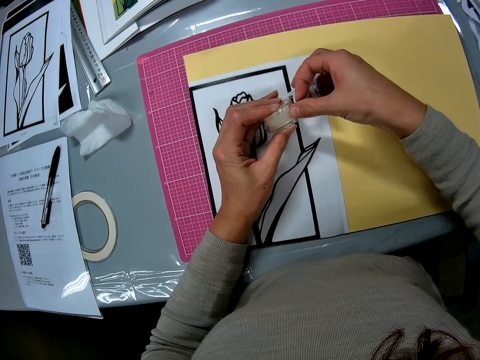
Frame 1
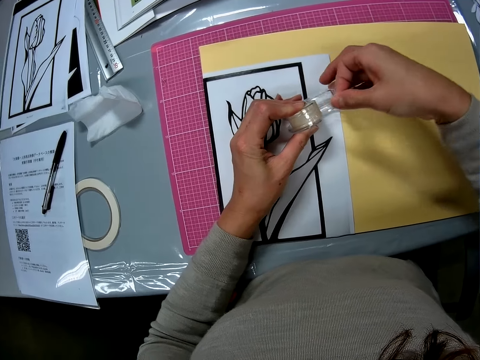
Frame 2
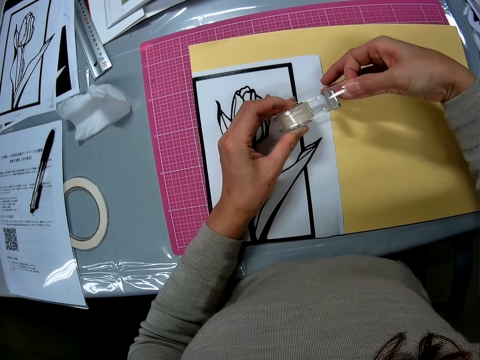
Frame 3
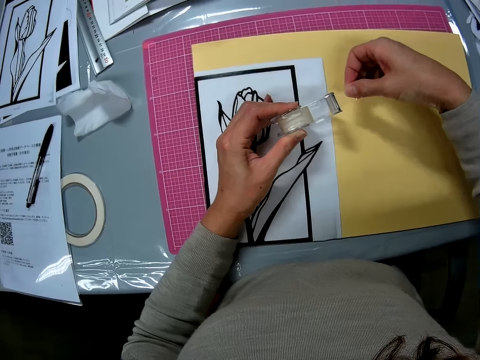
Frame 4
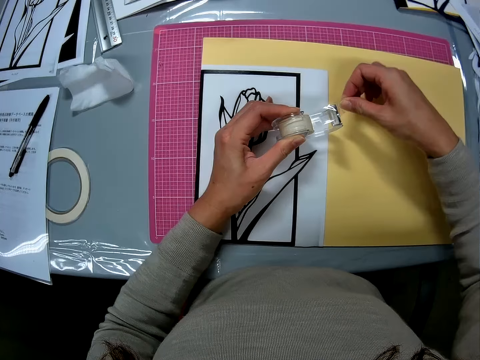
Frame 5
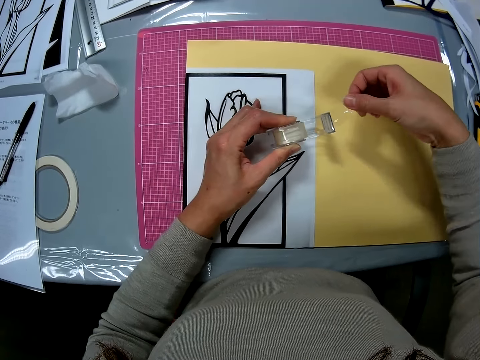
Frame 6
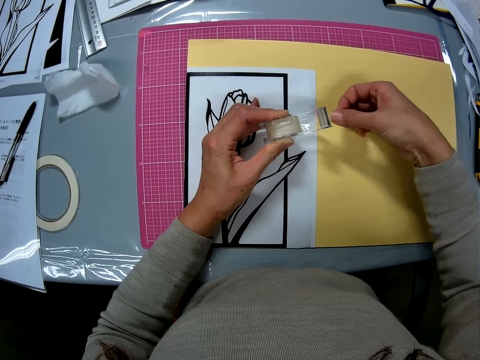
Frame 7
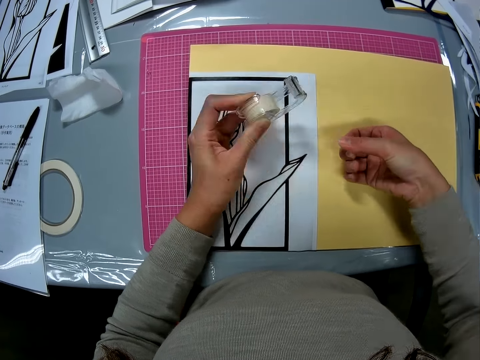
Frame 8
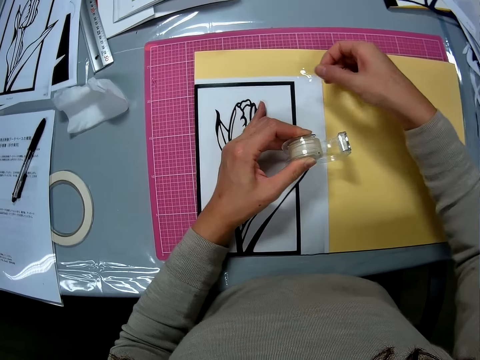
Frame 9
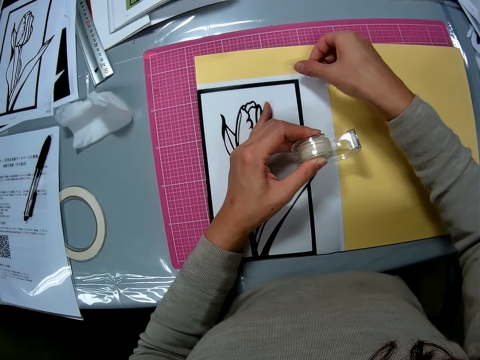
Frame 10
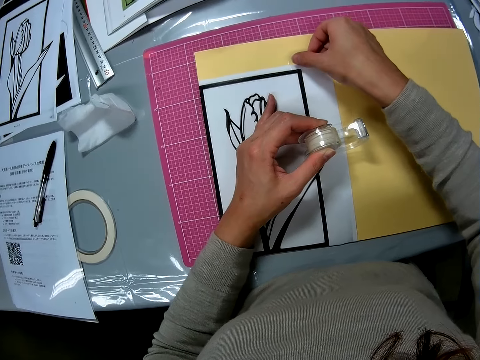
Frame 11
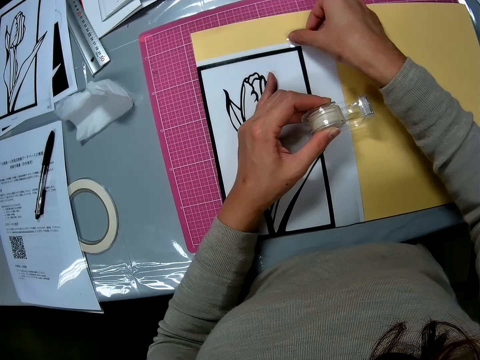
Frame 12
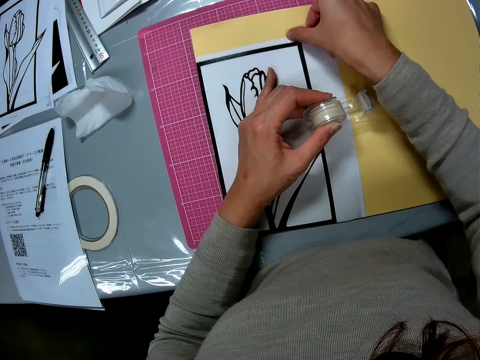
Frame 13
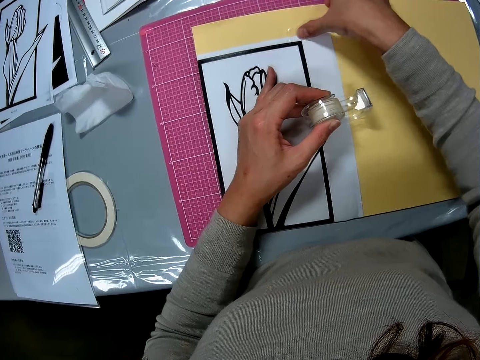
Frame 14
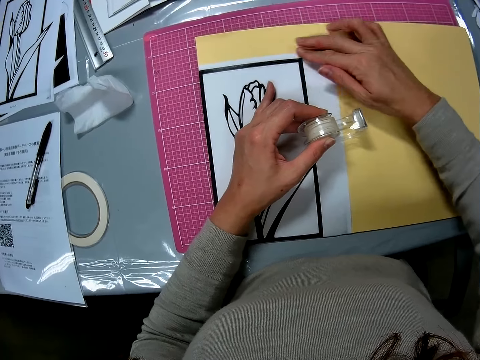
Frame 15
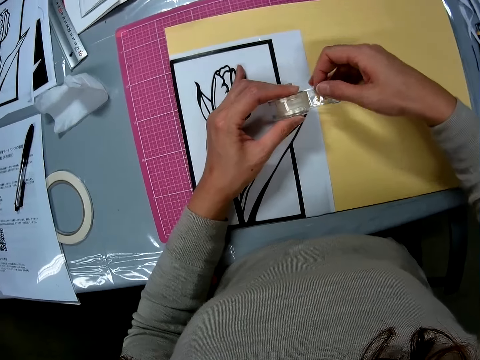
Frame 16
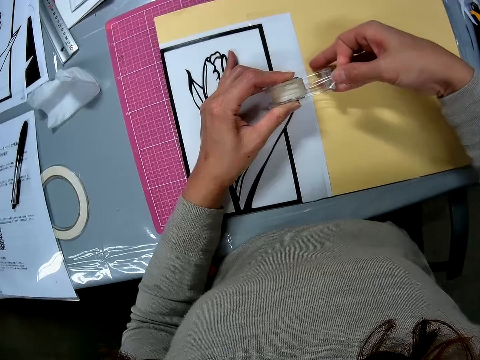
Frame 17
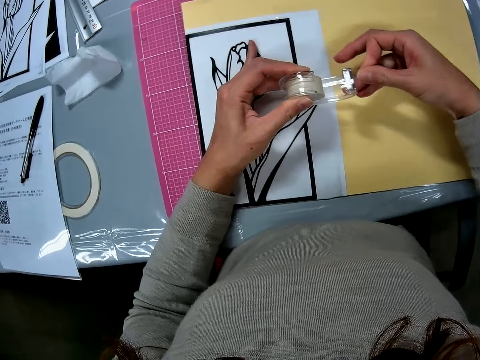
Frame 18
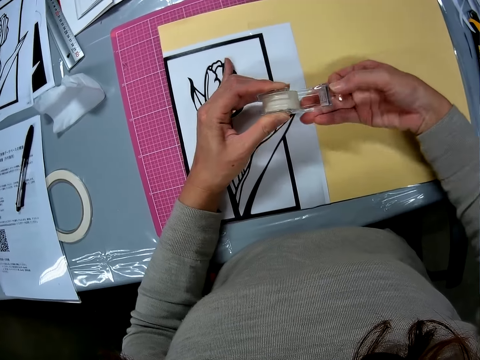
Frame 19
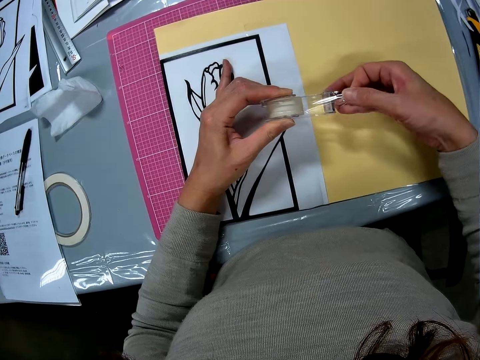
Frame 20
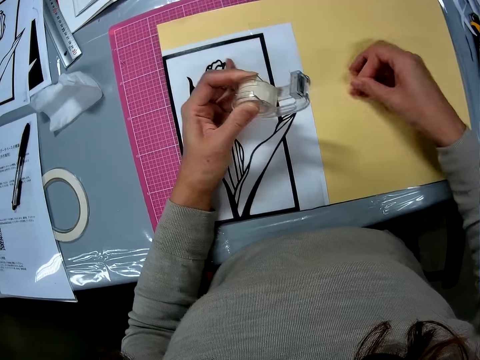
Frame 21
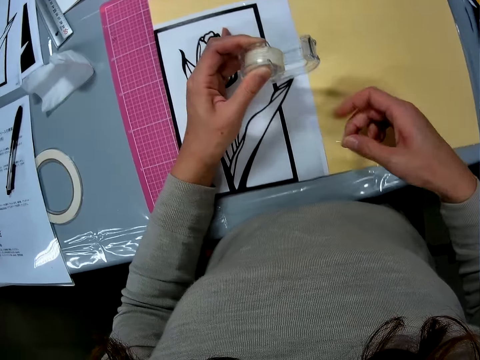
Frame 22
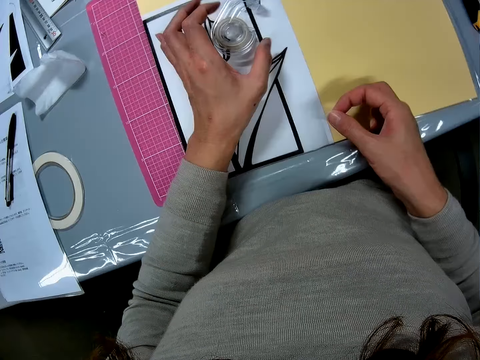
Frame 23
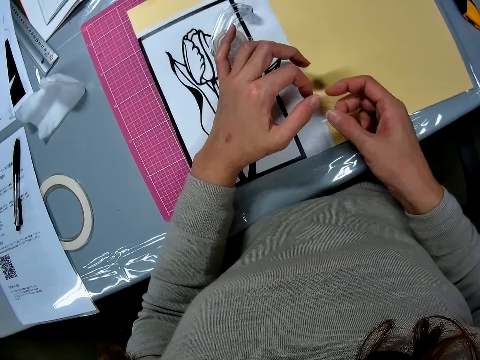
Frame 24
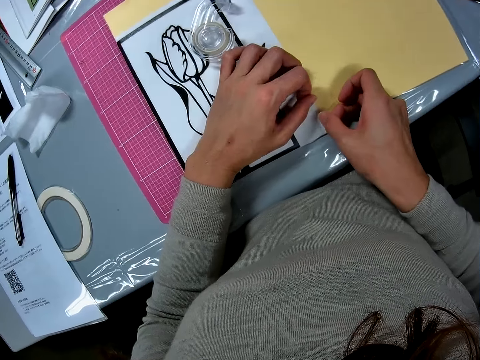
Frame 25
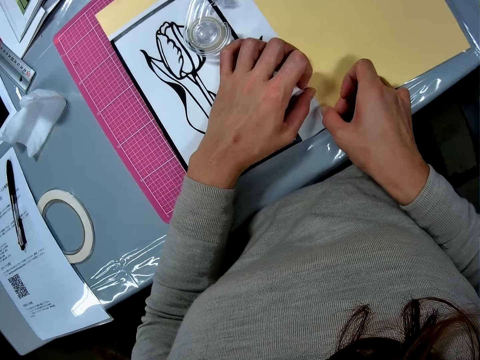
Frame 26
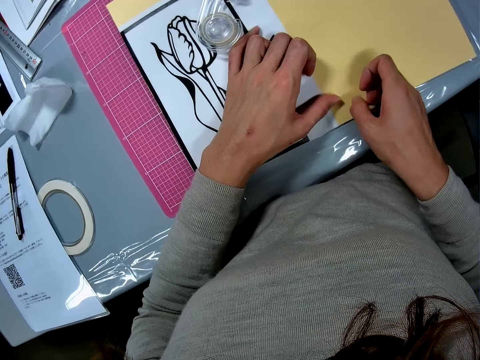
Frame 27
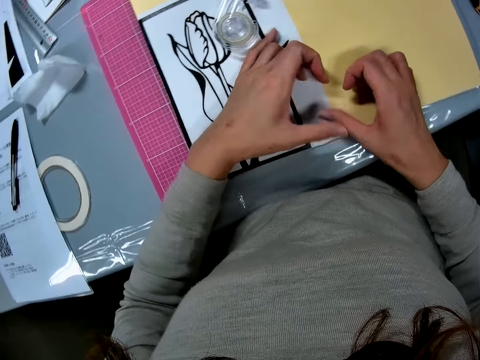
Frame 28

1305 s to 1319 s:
The camera wearer pulls a tape and cuts the tape. They tape the edges of the printed piece of paper. They pull the tape, cut the tape, put the tape roll on the paper, and stick the tape on the paper.

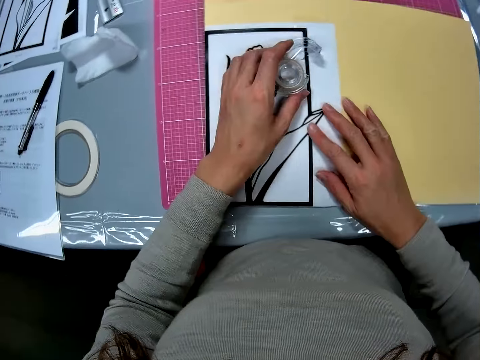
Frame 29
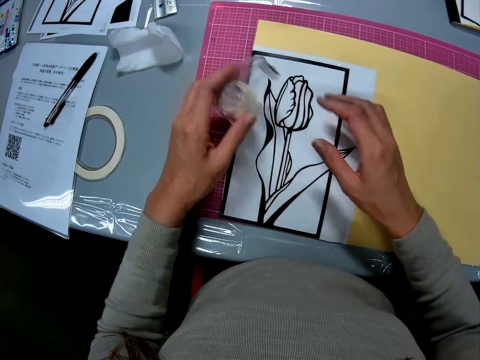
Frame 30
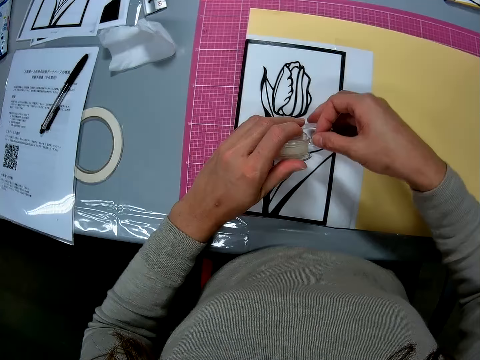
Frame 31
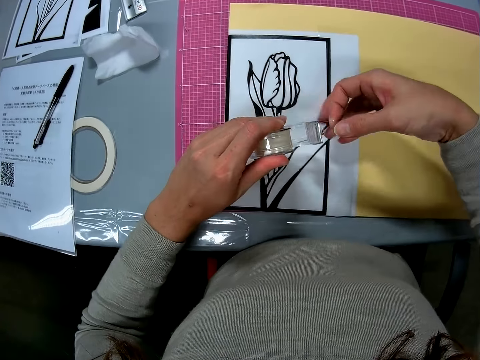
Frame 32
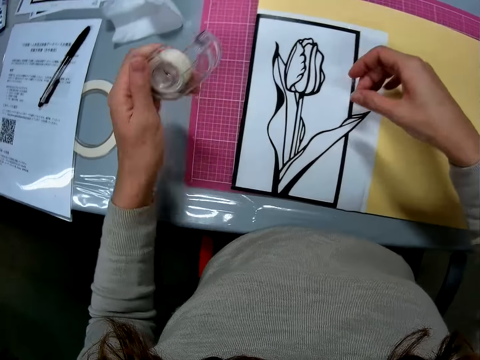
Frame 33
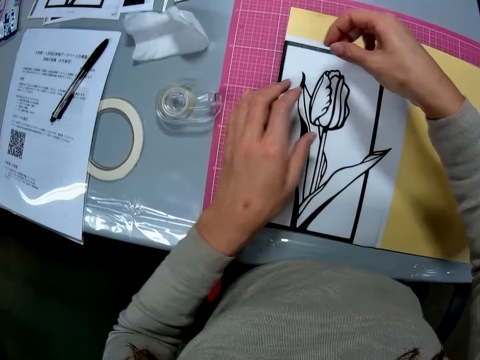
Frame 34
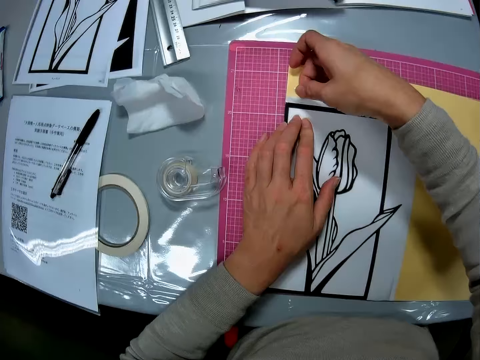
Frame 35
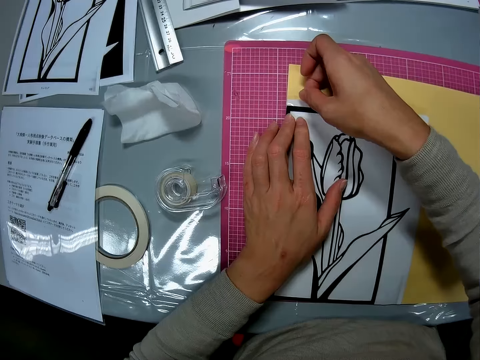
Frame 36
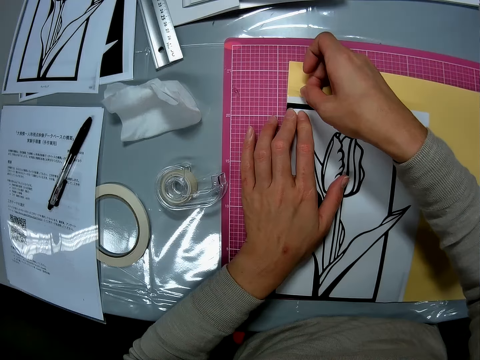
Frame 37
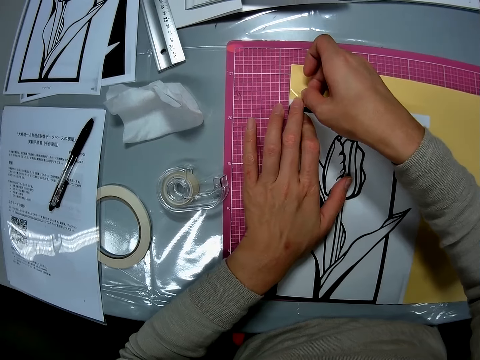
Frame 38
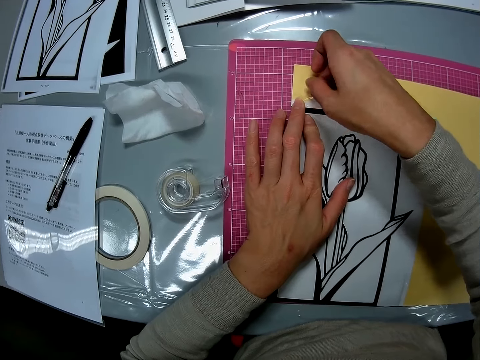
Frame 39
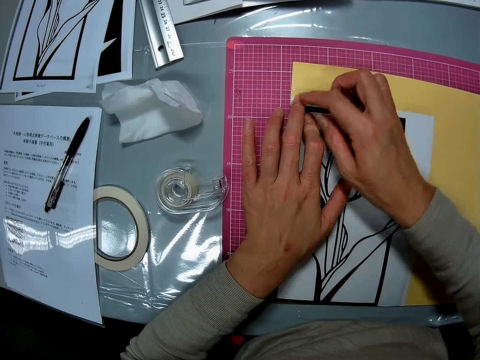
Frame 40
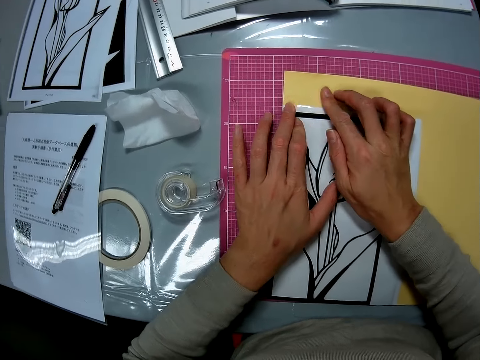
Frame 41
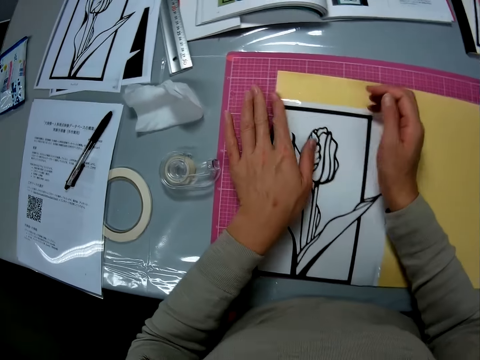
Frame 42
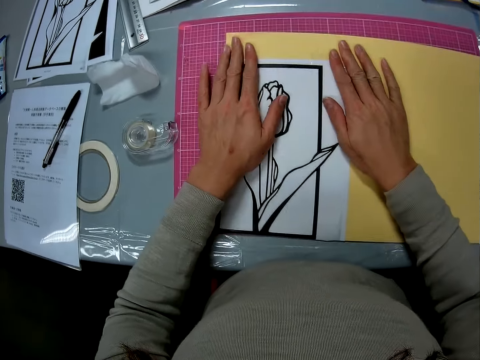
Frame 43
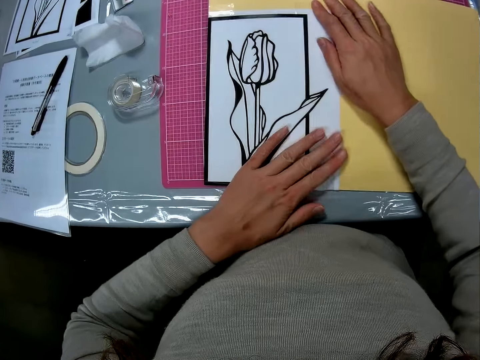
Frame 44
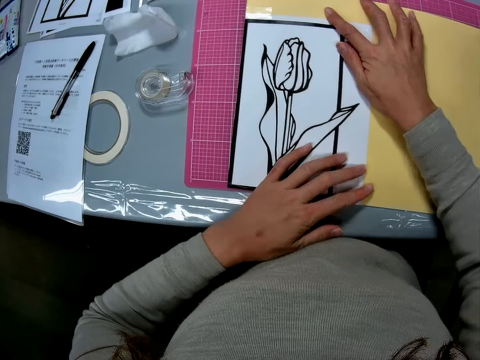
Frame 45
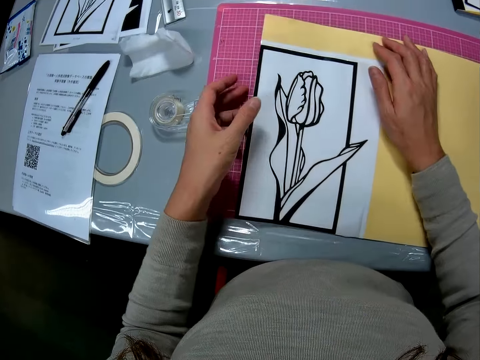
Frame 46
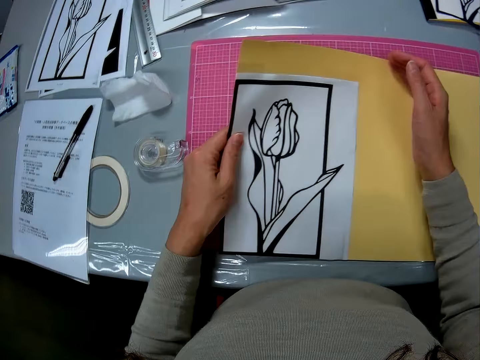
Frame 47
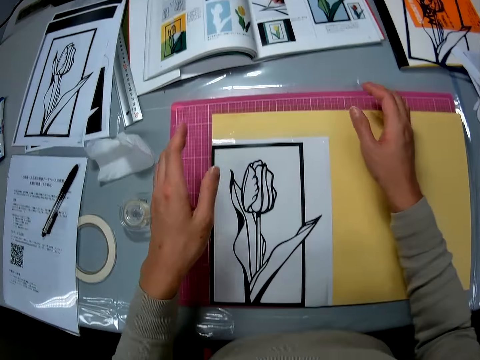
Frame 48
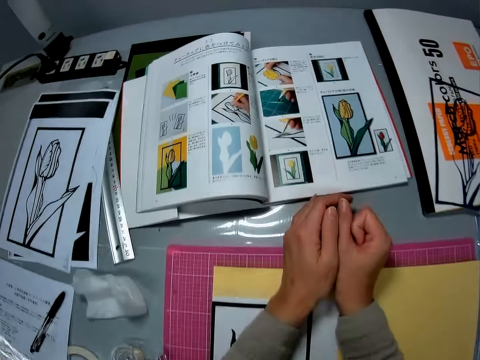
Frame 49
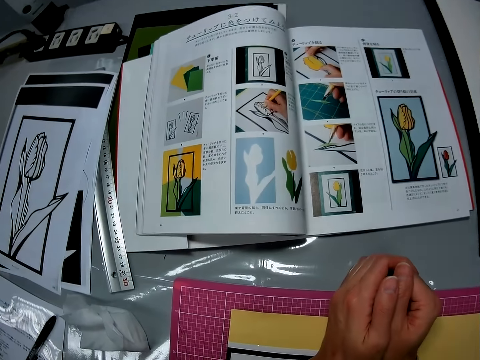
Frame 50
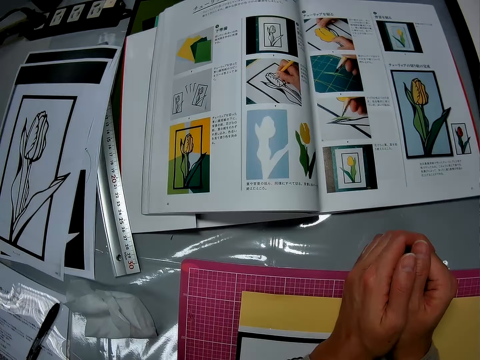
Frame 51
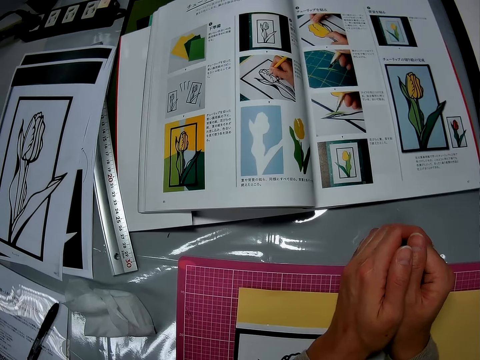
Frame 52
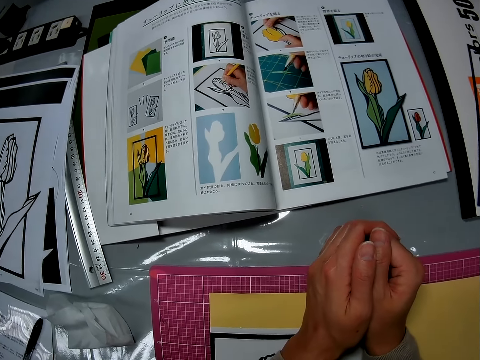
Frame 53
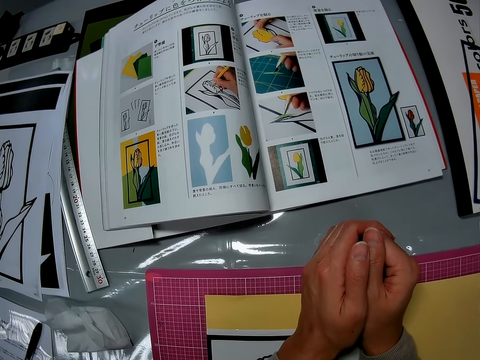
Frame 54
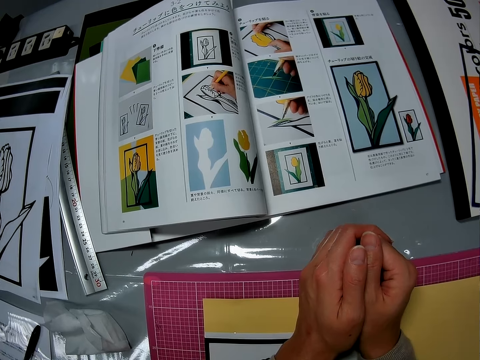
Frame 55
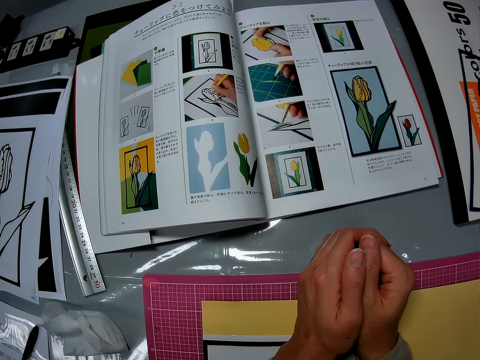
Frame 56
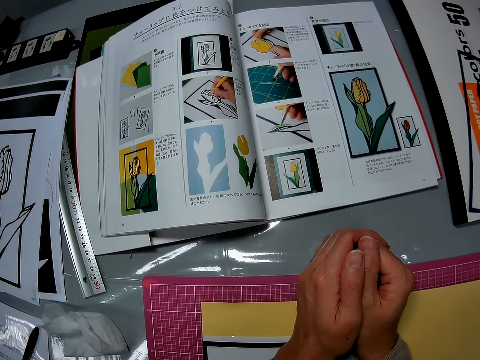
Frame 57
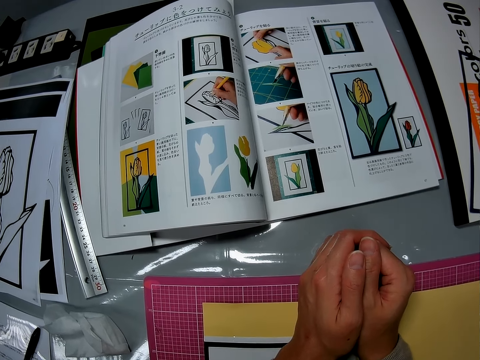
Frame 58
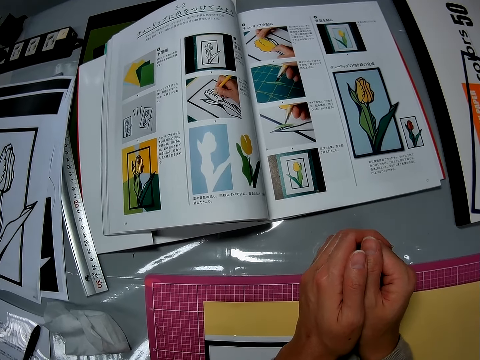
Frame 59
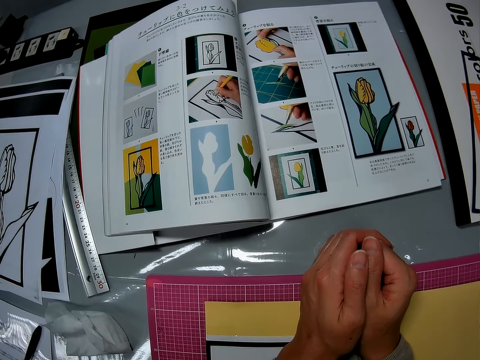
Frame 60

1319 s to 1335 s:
The camera wearer pulls the tape roll aside, pulls the tape, puts the tape roll on the table, and sticks the tape on the paper. They lift the paper off the cutting mat and put the paper on the cutting mat. They read a book.
